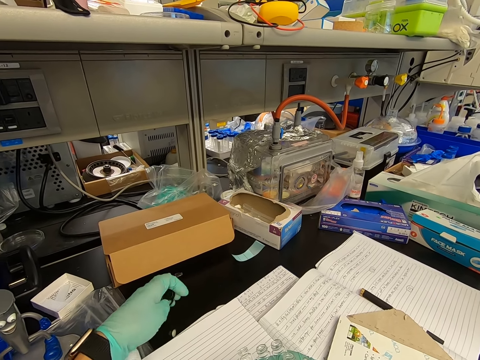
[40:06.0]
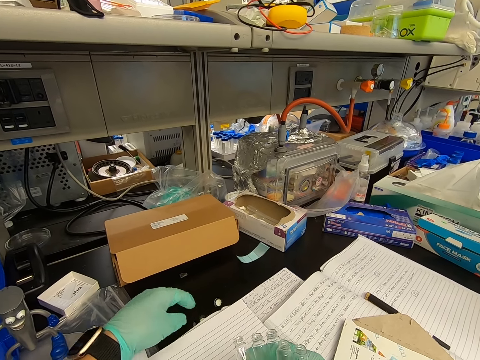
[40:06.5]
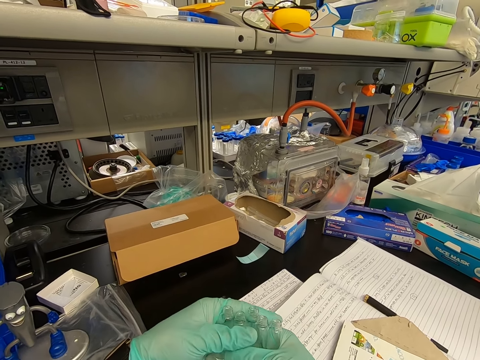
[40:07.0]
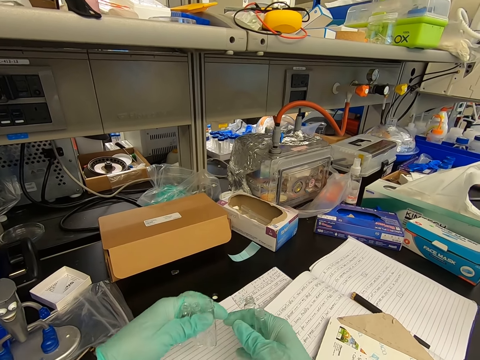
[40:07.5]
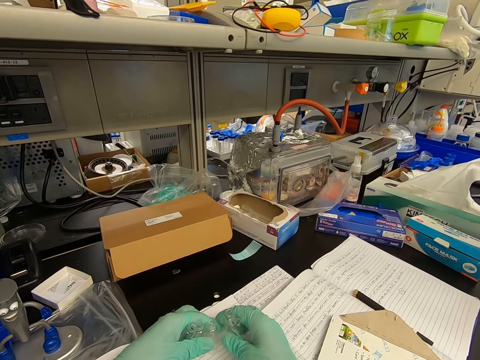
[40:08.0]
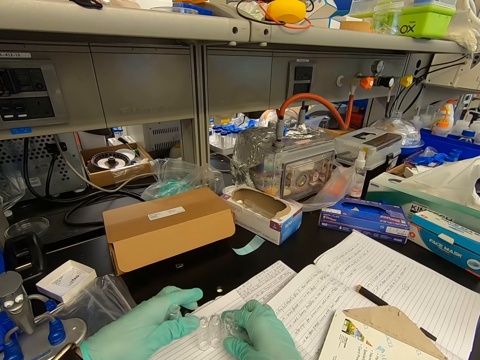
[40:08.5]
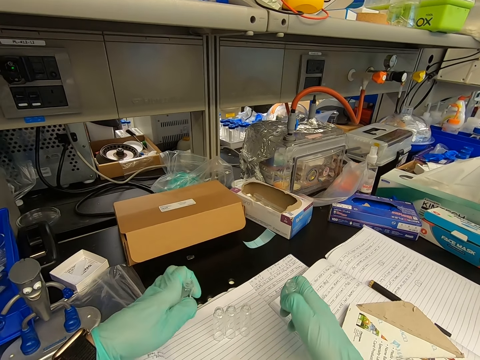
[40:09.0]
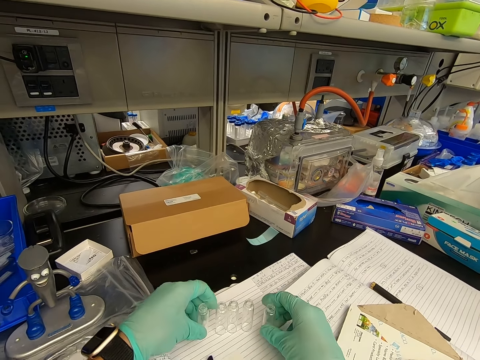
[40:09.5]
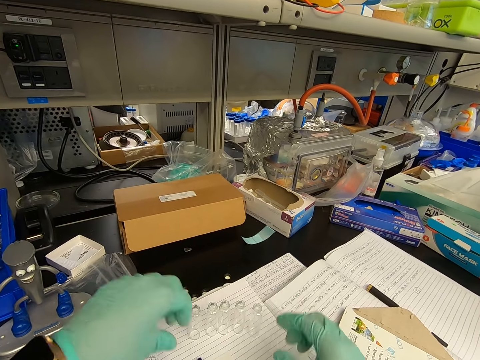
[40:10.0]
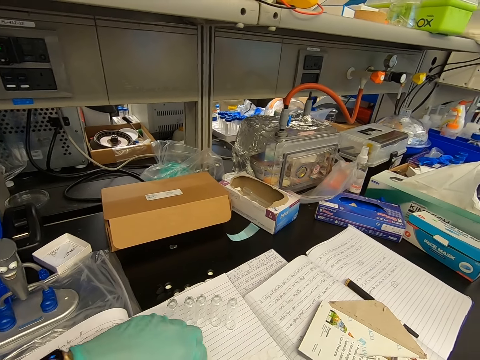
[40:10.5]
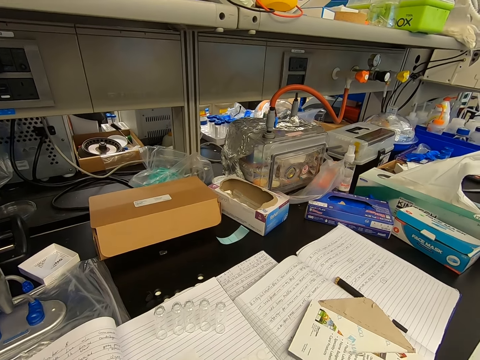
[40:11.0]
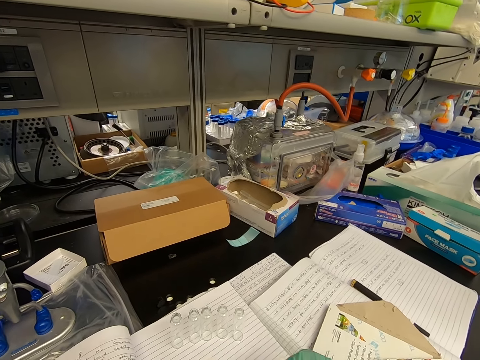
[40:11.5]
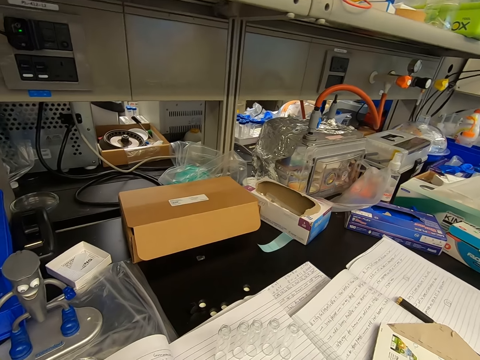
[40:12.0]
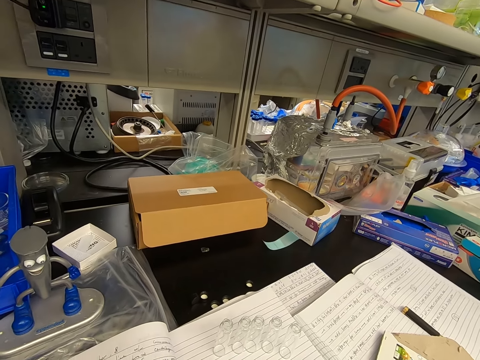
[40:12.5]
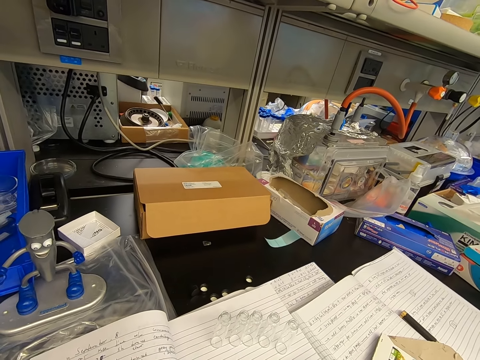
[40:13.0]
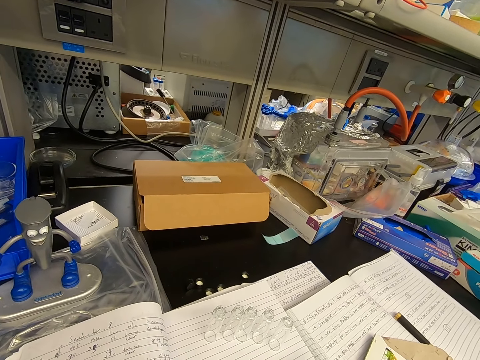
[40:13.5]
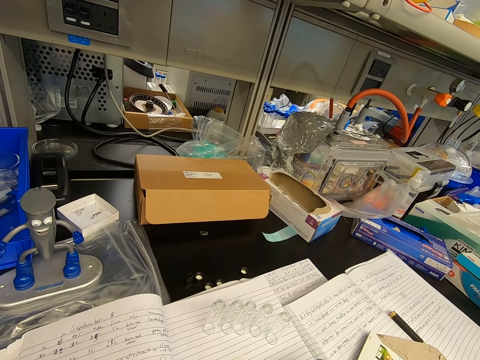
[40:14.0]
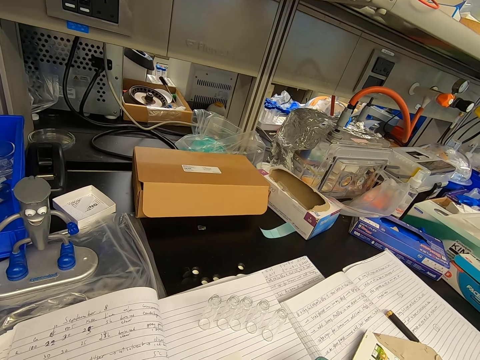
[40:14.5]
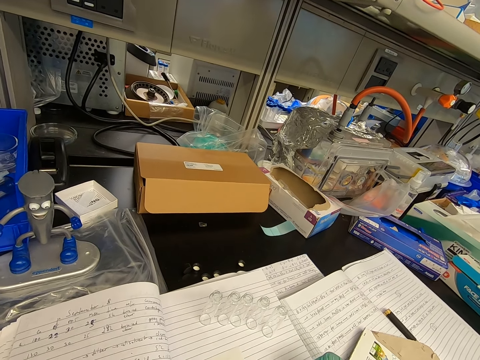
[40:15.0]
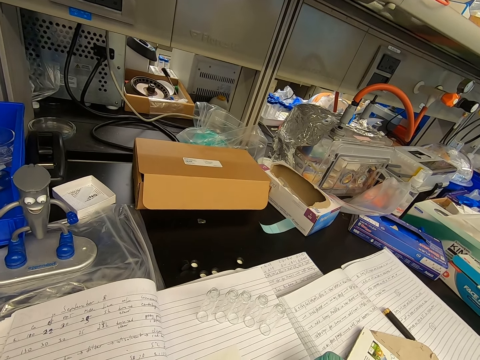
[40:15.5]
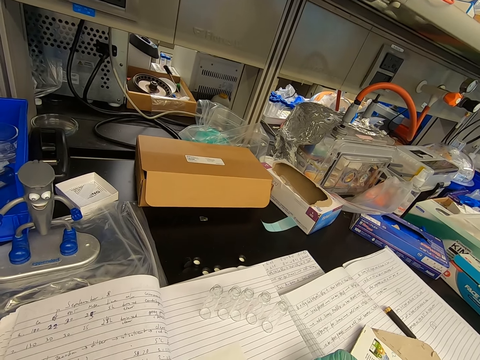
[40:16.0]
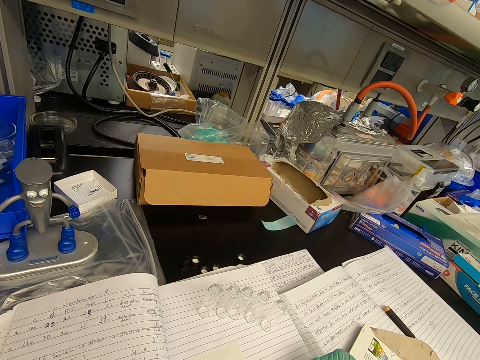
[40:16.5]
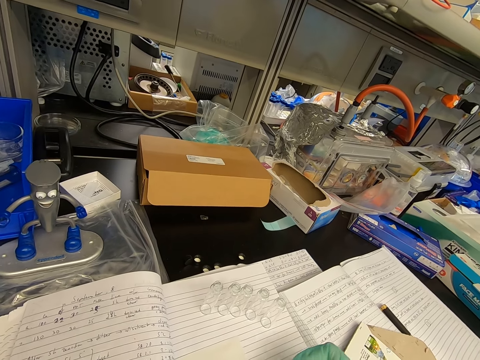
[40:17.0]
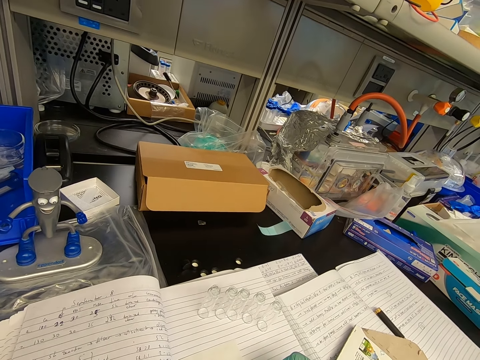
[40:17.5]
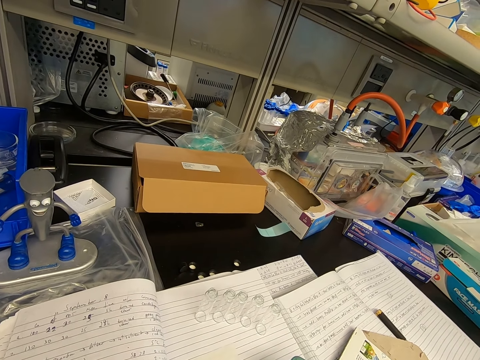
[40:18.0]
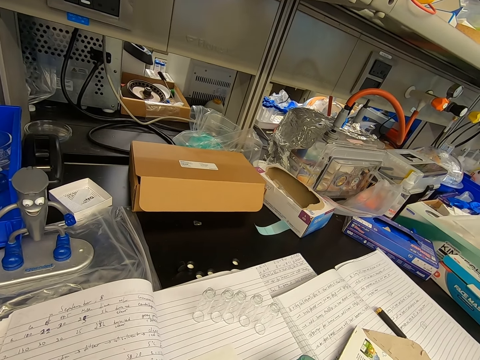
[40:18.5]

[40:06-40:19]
The camera wearer puts the lids on the table. They put the bottle on the book. They put the test tubes on the table. They write on the book.

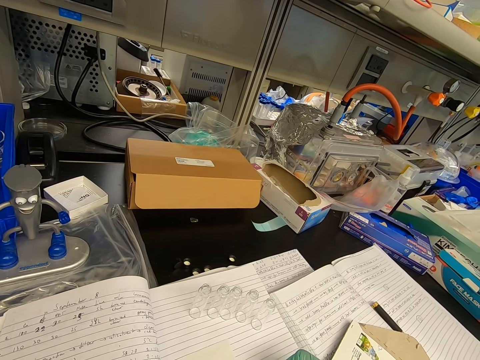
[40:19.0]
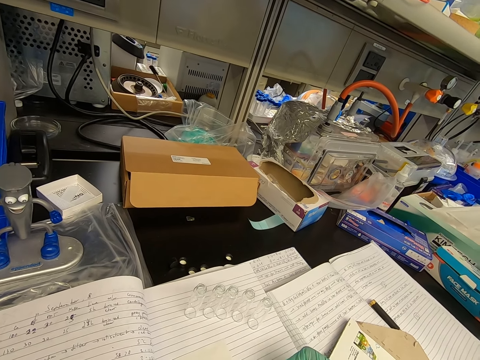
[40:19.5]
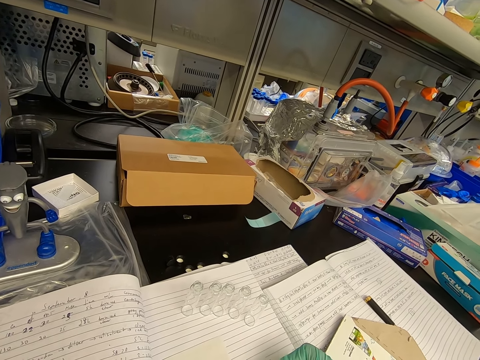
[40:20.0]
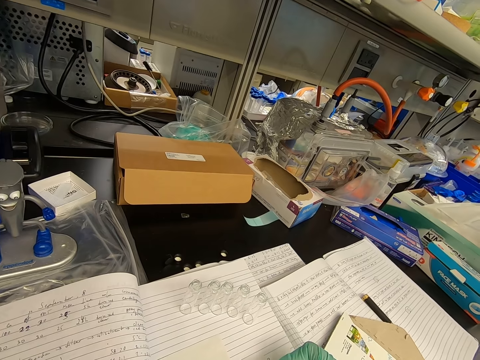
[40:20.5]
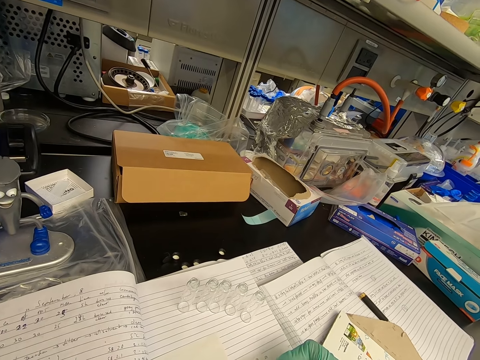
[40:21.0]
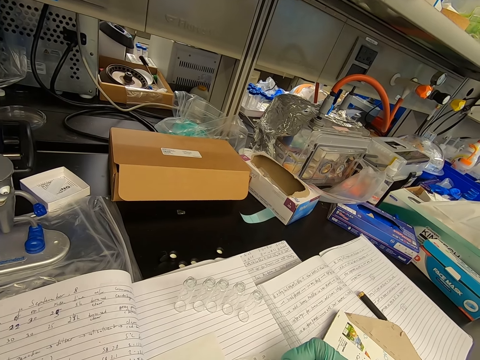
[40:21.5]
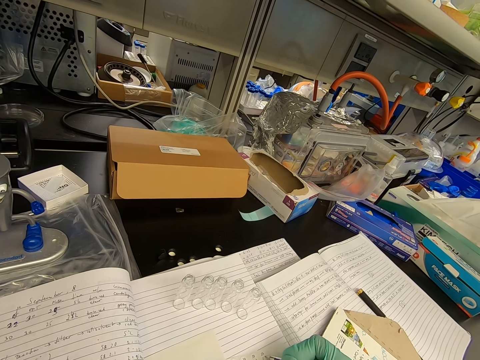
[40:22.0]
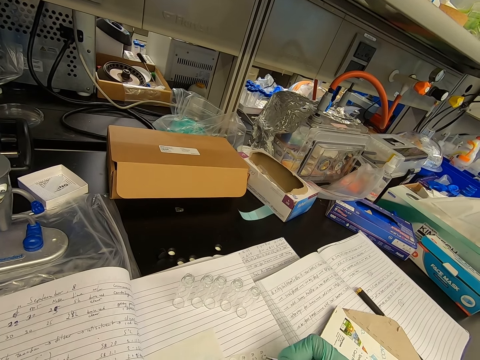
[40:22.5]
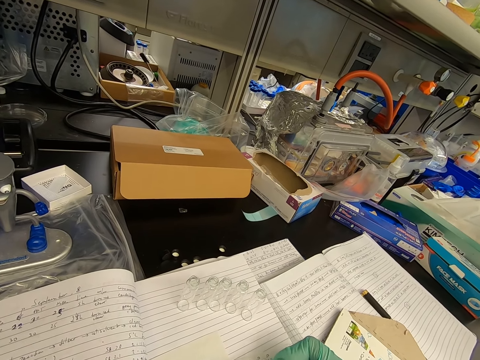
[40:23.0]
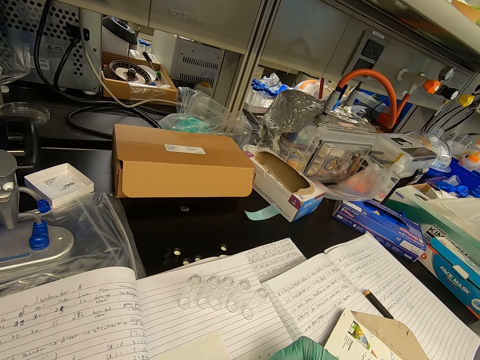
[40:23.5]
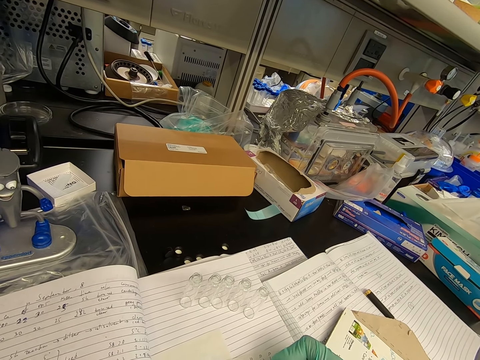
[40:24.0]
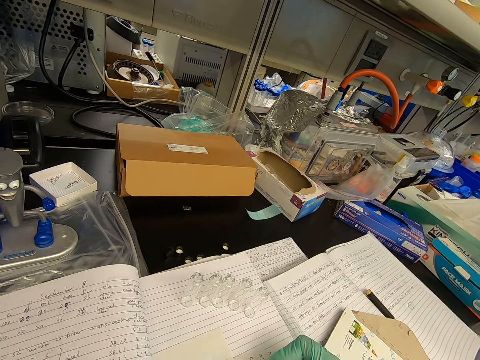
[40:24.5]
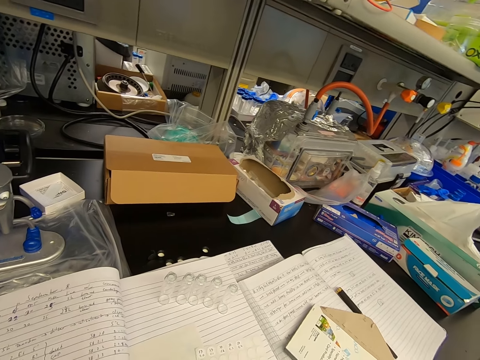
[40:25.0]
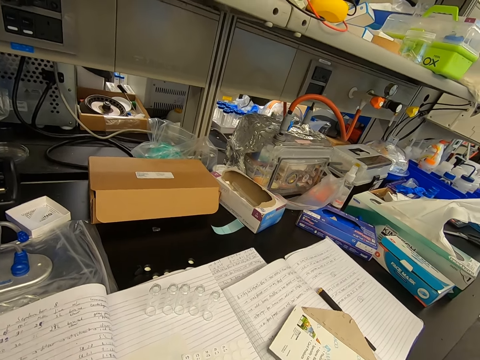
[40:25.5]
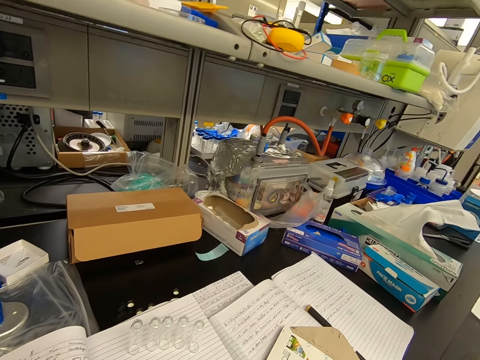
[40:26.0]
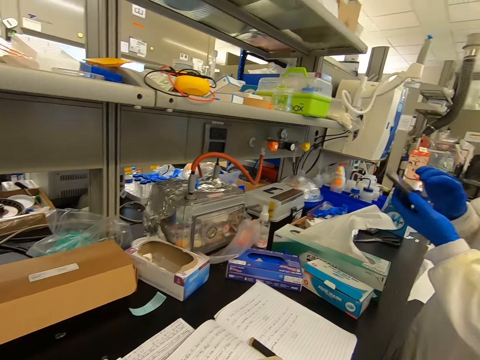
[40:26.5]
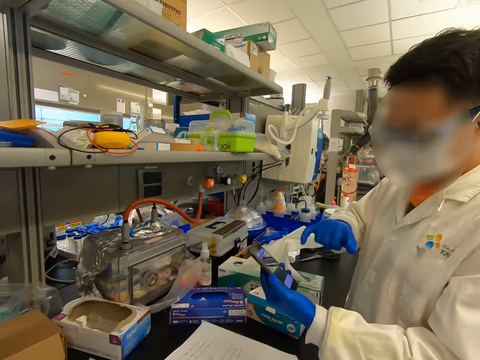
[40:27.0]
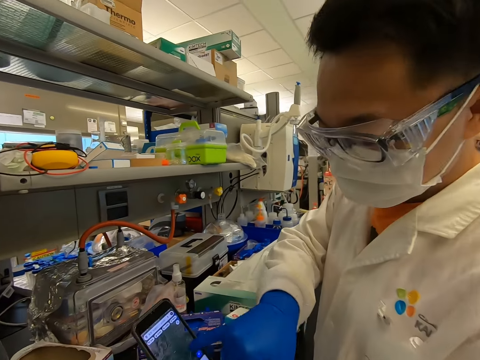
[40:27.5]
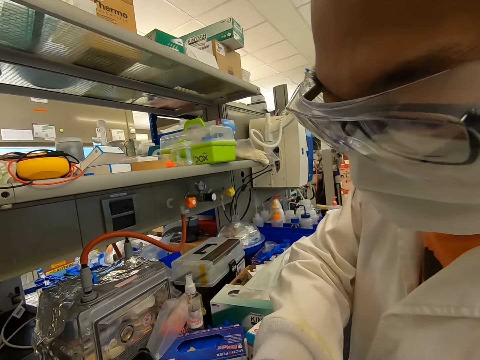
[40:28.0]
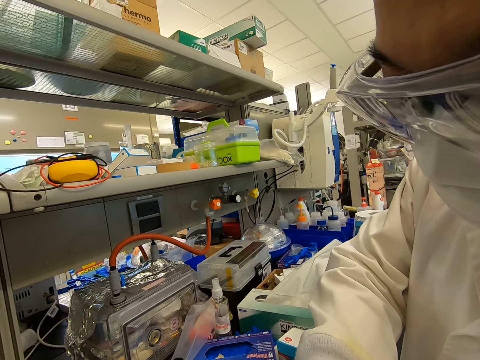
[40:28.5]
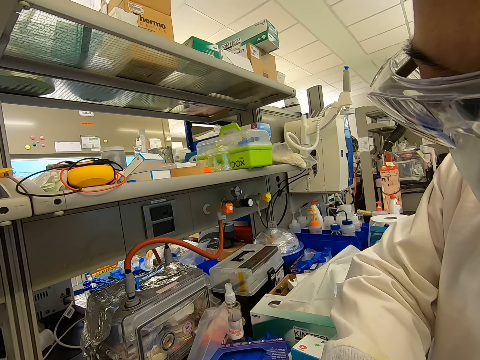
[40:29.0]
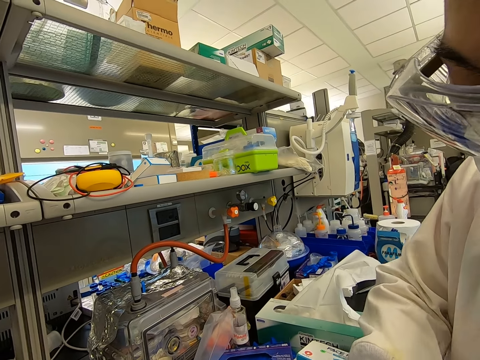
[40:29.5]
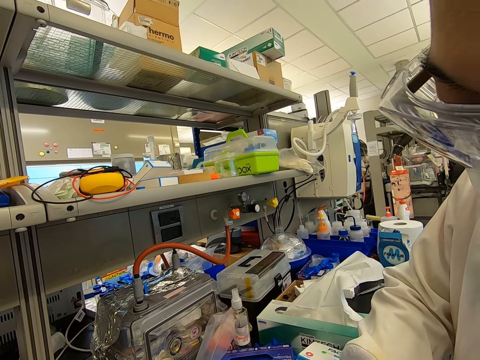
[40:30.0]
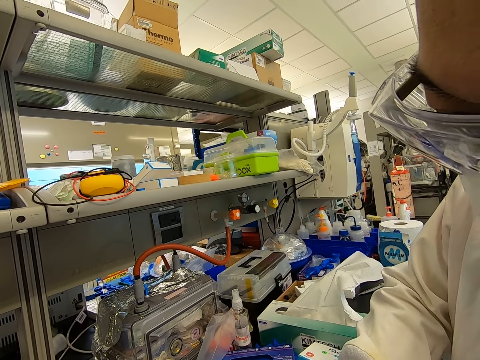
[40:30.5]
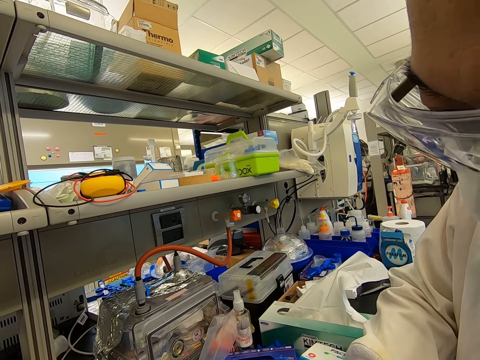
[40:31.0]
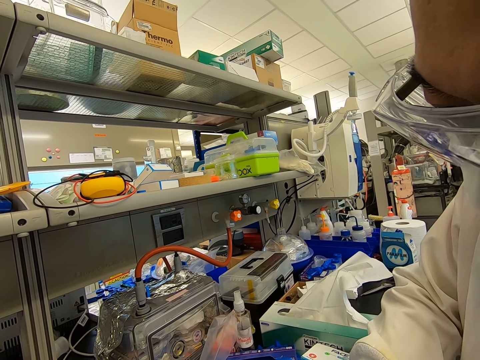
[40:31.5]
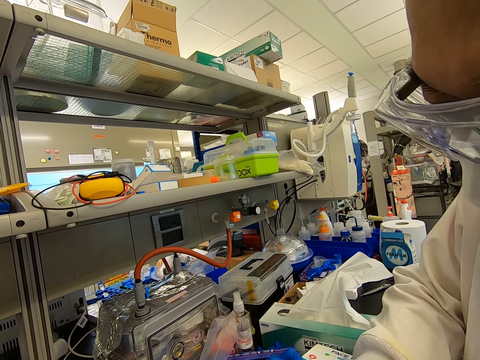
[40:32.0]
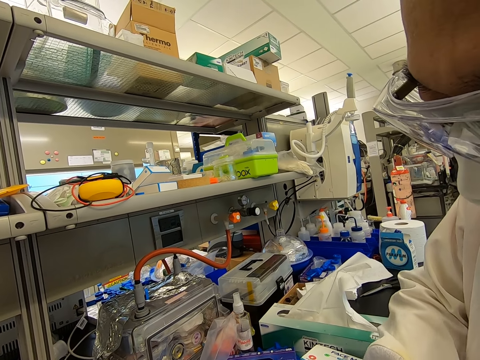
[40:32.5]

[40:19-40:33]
A man shows another man a phone.
